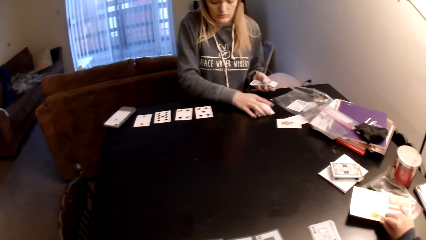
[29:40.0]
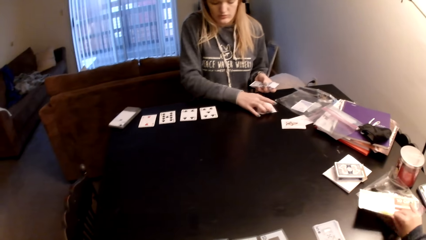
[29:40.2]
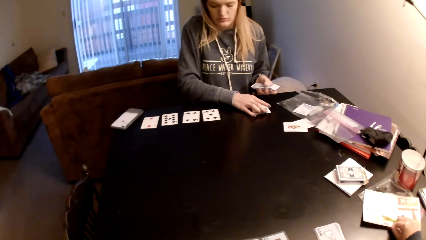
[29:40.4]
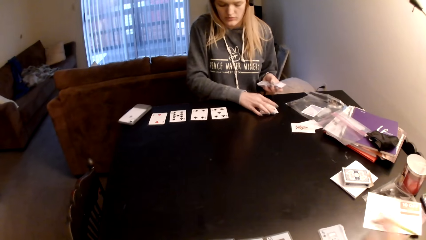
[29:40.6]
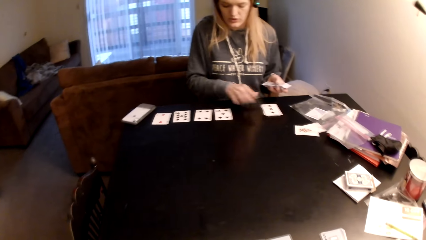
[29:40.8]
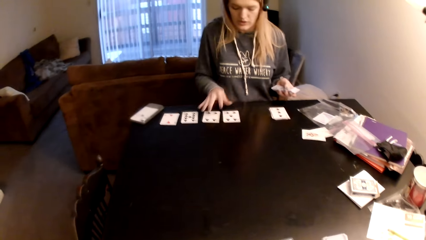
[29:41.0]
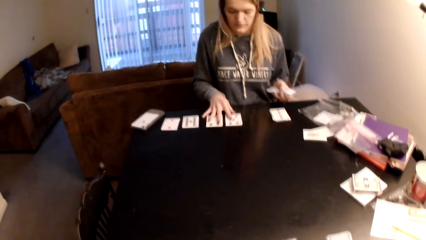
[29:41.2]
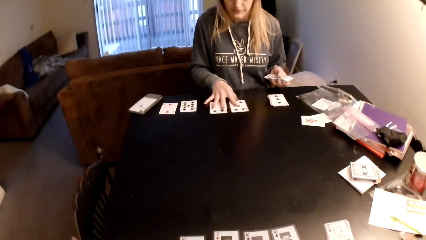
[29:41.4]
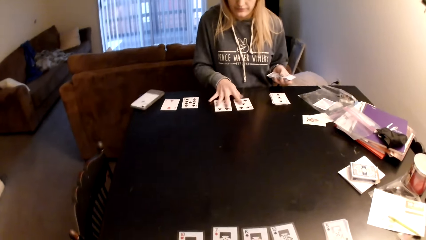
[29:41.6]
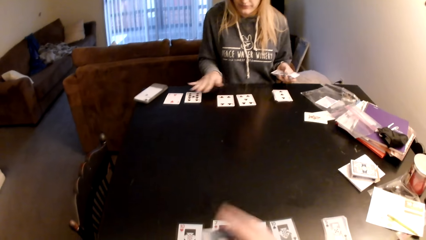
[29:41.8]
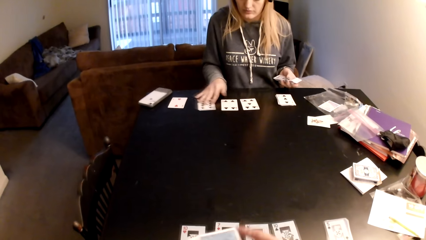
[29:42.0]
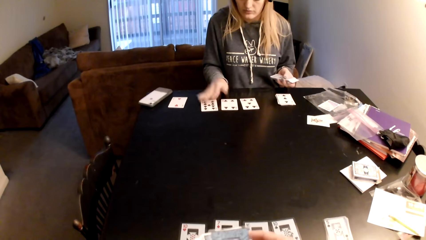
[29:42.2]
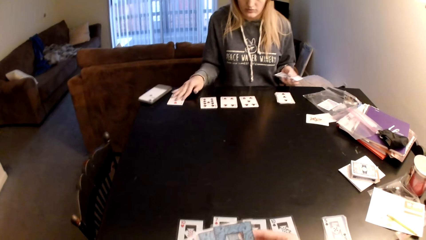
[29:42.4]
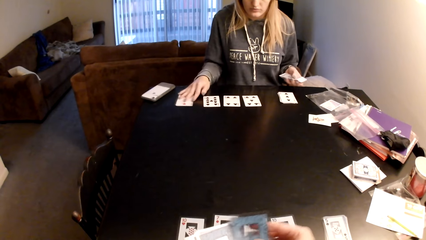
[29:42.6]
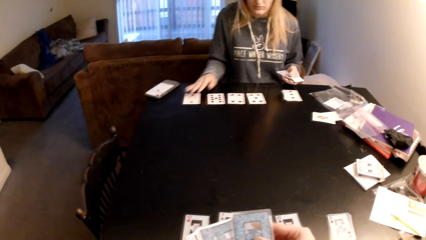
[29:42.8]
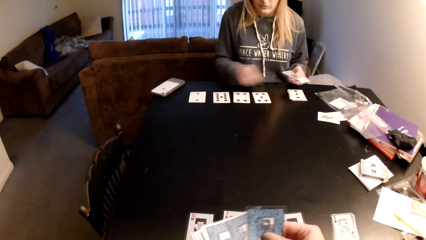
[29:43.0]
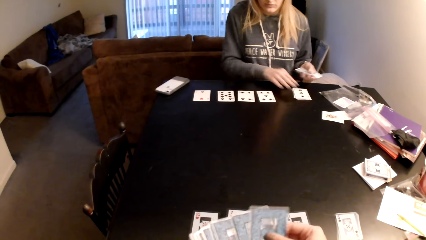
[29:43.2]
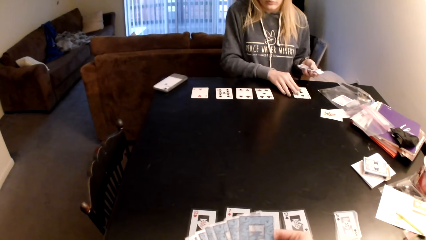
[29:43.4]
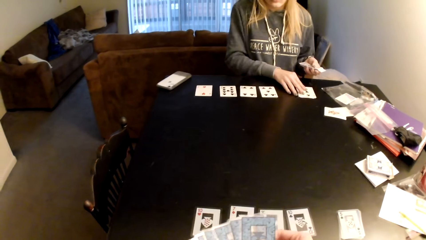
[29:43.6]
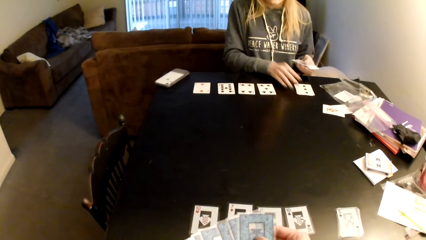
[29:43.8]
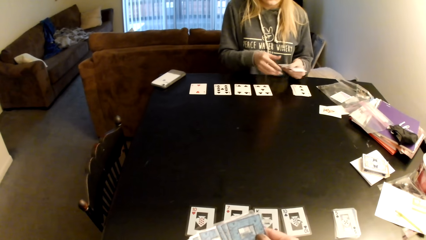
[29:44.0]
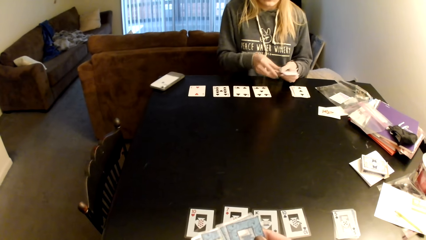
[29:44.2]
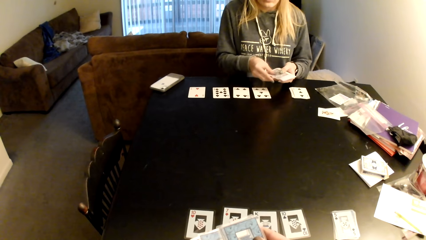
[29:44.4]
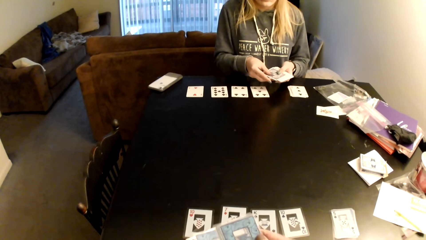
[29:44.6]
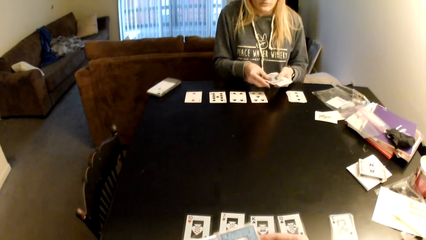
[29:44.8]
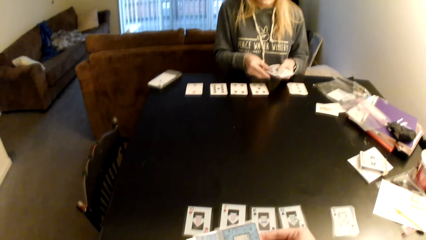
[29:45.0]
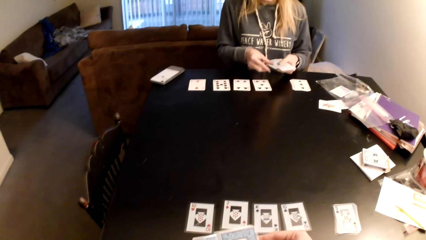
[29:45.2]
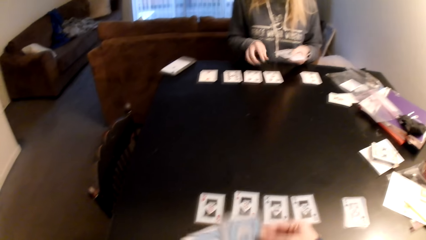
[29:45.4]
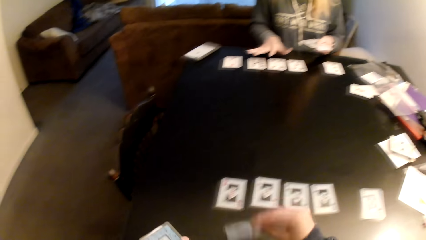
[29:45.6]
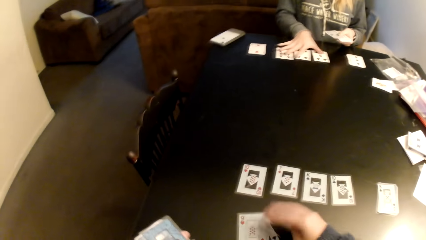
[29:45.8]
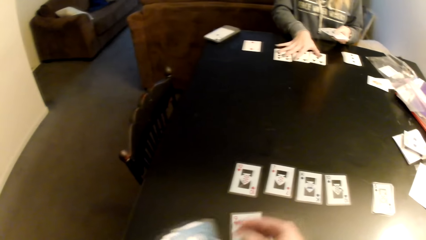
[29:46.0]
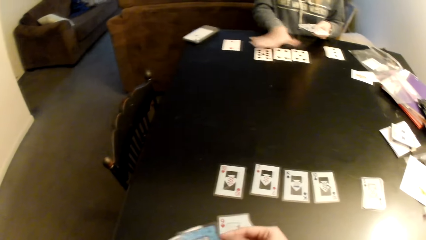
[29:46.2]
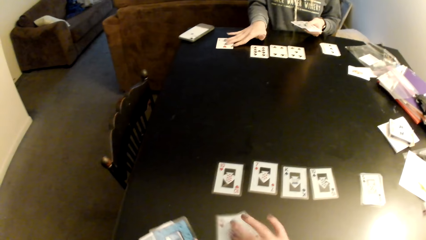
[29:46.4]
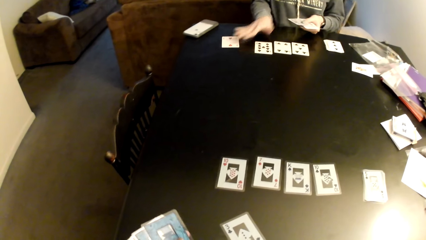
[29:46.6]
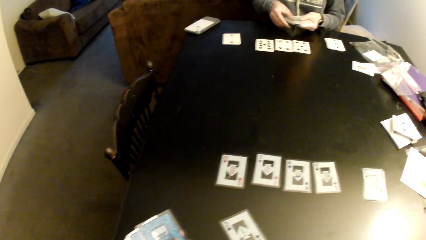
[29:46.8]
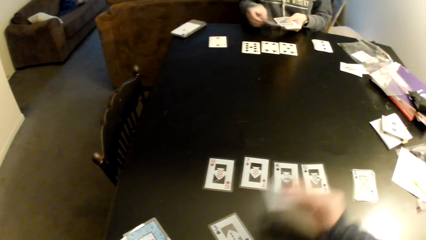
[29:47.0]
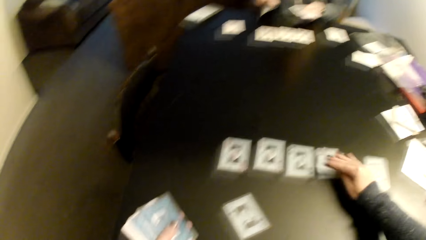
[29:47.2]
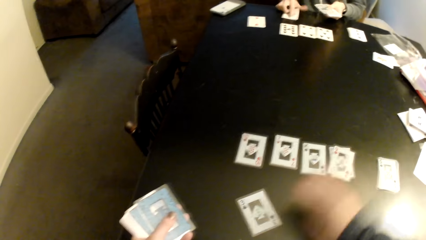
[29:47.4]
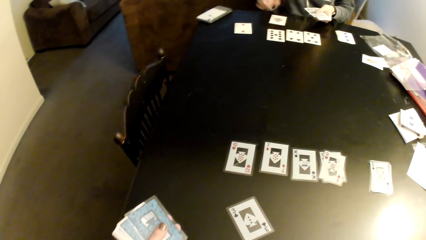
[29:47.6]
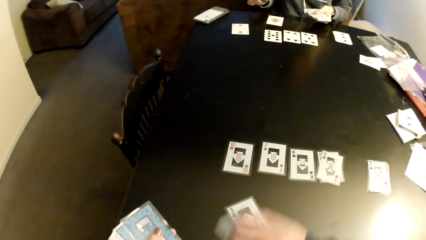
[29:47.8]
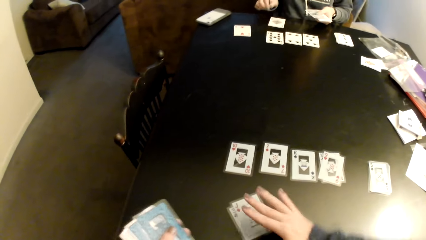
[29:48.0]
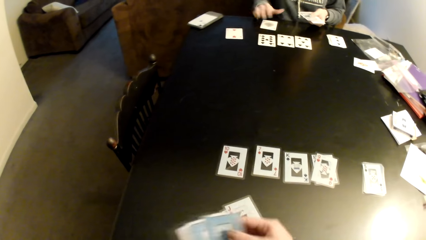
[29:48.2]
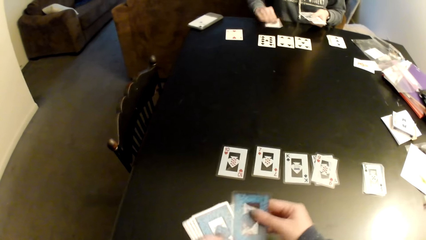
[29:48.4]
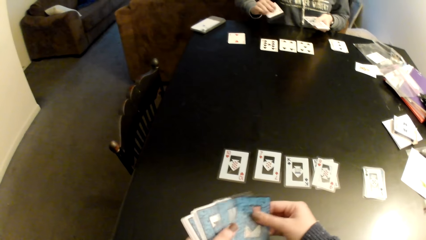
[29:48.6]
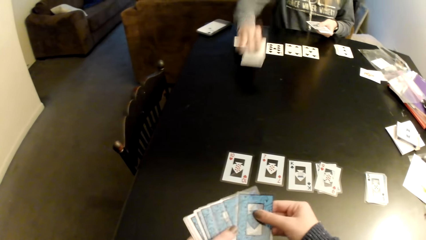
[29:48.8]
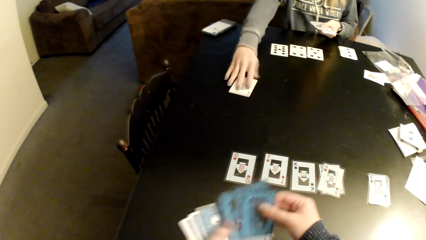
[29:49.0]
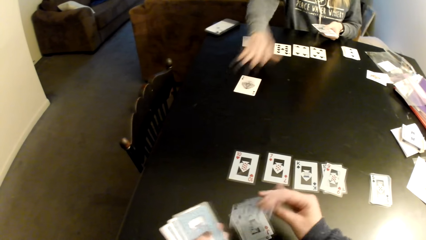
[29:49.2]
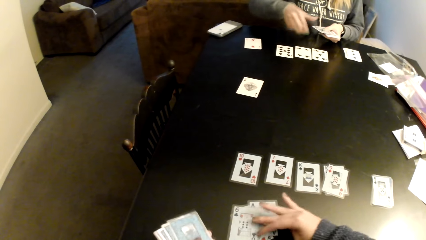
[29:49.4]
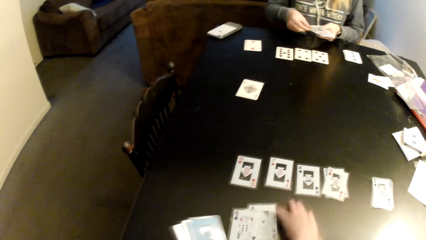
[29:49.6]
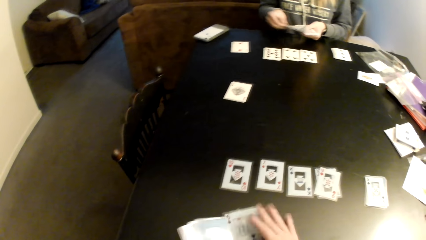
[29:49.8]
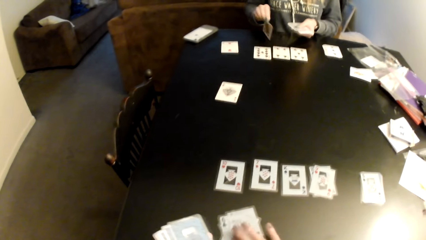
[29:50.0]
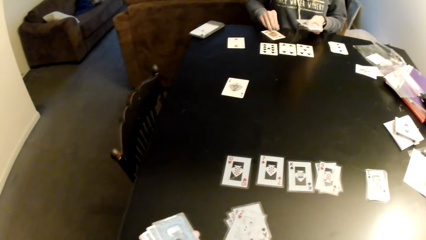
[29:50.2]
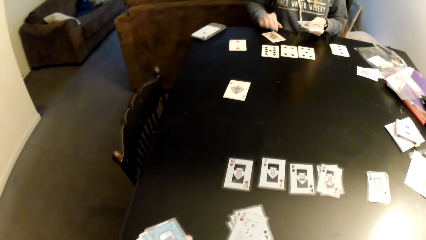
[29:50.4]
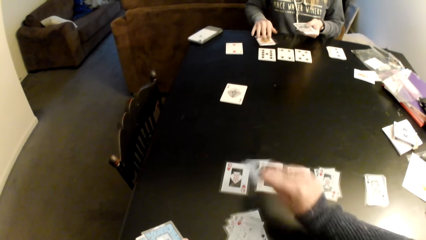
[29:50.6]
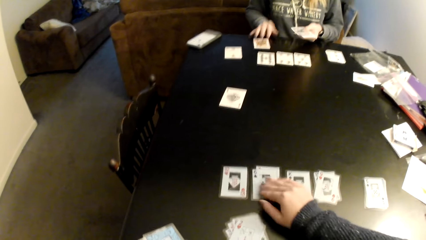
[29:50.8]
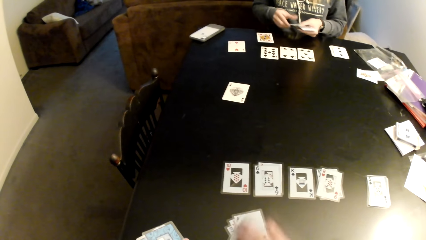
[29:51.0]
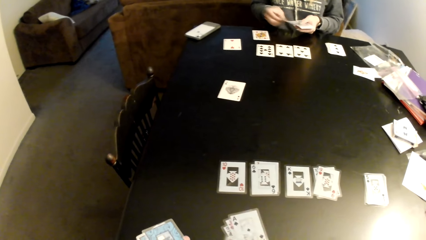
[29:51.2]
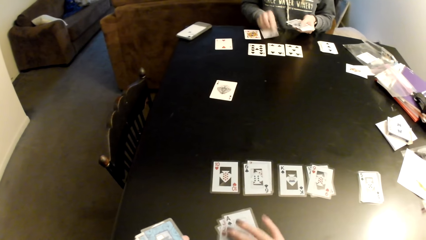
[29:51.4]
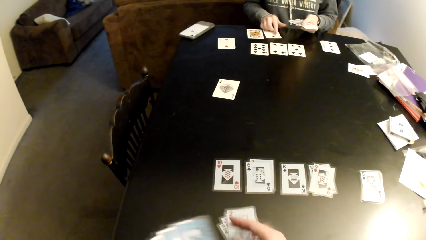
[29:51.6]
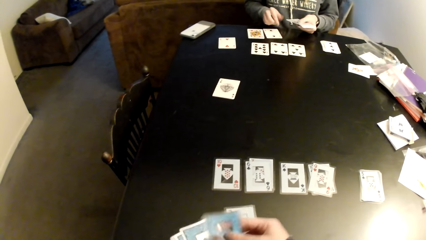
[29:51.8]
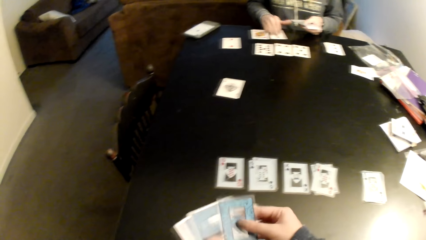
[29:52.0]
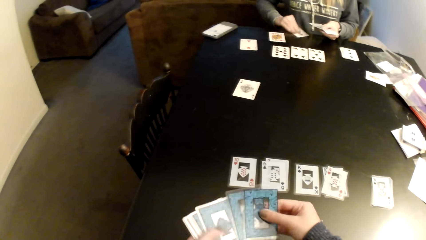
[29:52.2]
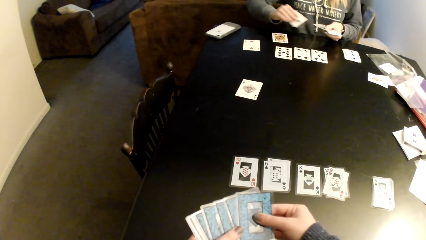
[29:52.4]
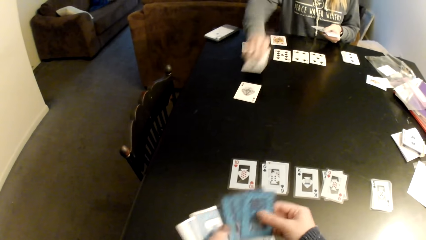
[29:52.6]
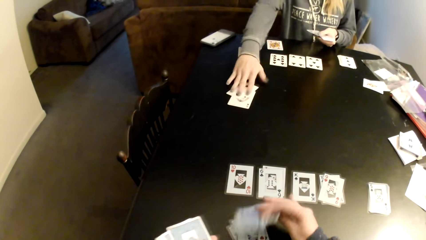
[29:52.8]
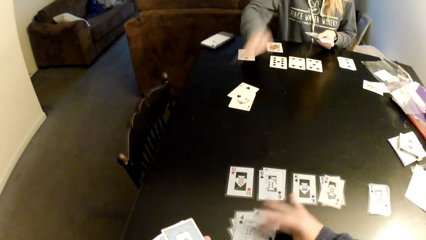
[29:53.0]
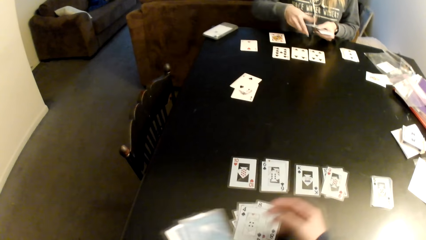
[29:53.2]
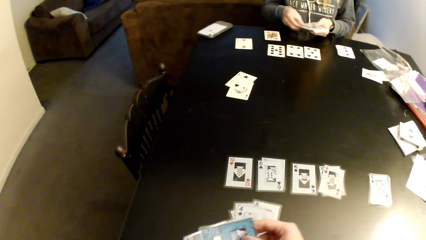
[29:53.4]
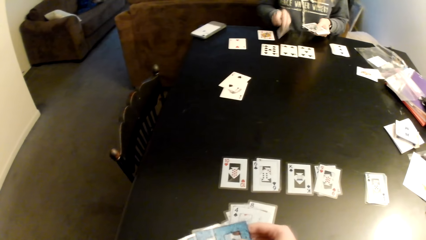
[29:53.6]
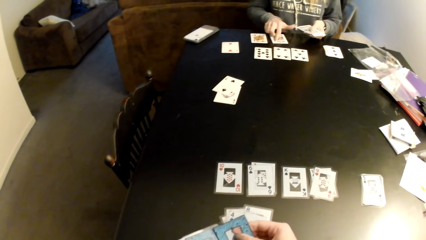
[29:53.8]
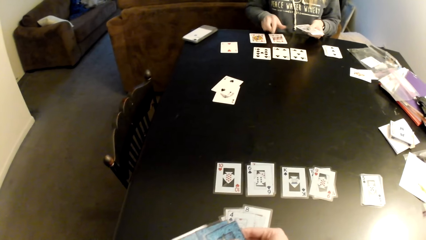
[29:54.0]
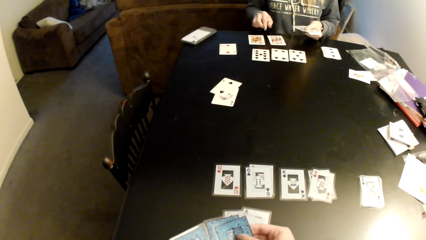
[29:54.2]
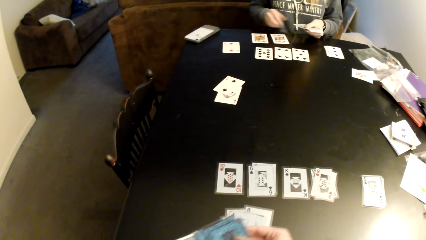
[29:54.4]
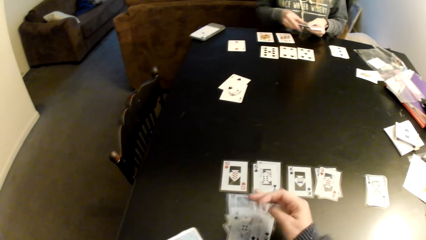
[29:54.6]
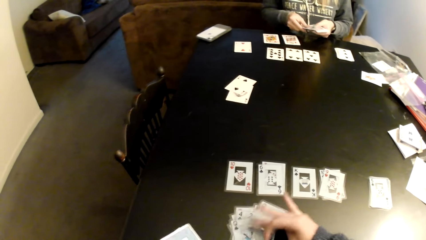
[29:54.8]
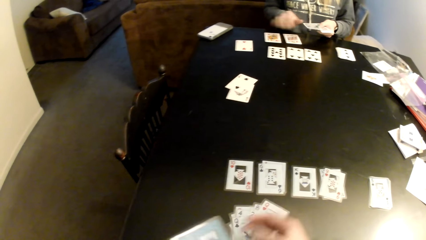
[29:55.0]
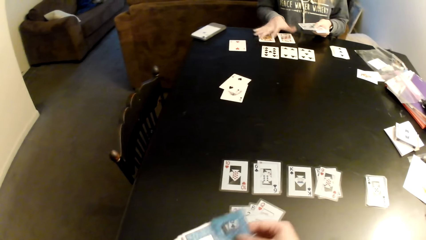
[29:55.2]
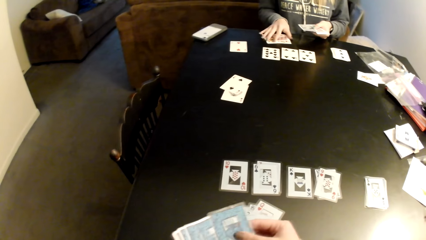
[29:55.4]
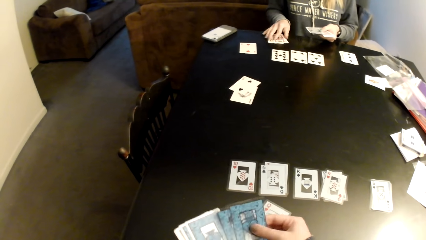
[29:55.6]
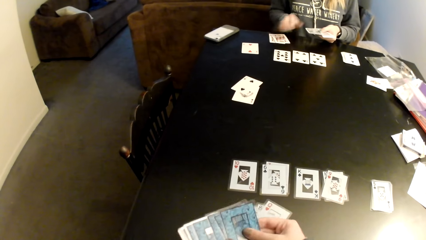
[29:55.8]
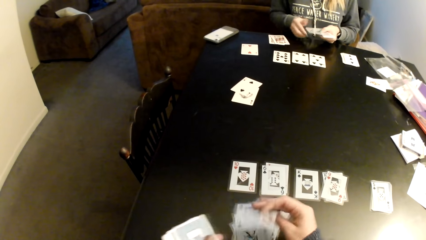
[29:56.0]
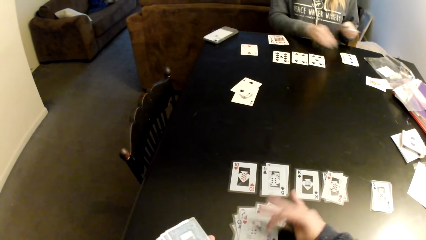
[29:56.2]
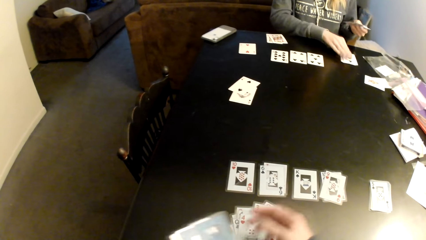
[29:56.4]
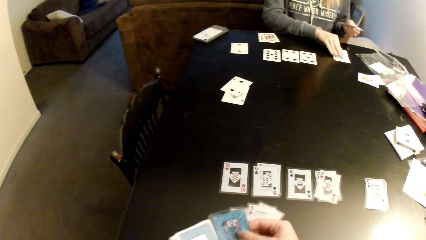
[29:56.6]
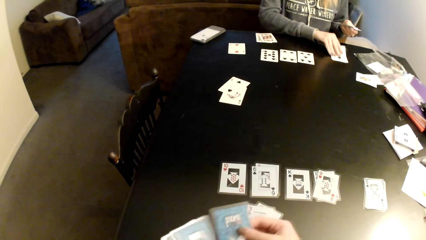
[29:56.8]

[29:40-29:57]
The camera wearer moves the paper. A lady moves cards on a table. The camera wearer moves the hand. She counts cards. She sorts cards with her hands. The lady moves cards on the table. The camera wearer moves the paper. She counts cards. She puts cards on the table. She moves cards on the table. She counts cards. The lady puts down cards on the table. The camera wearer puts cards on the table. She counts cards.
